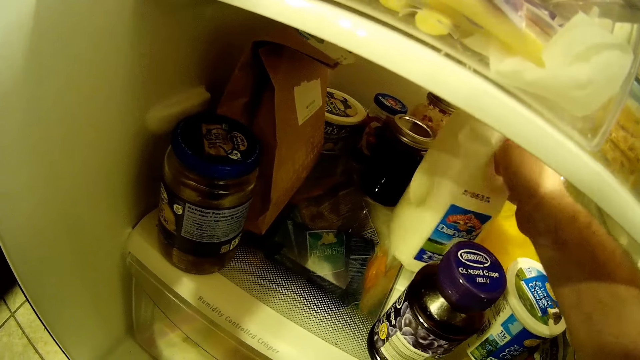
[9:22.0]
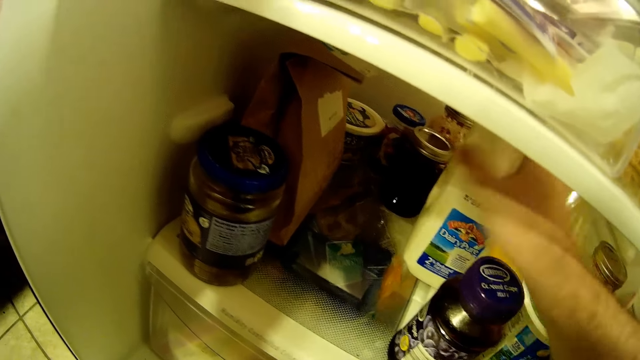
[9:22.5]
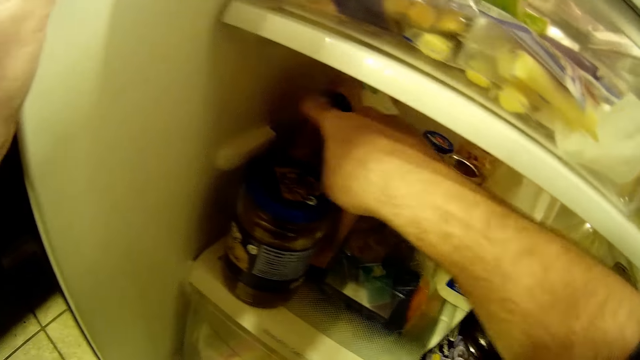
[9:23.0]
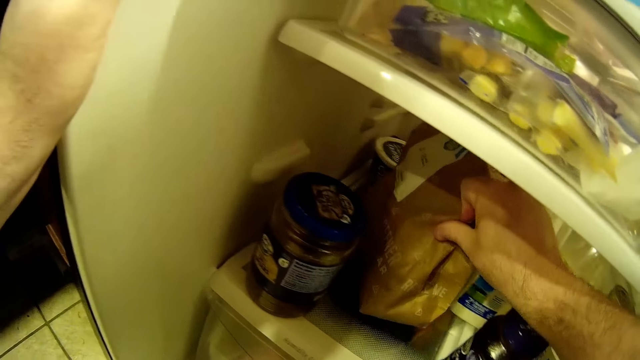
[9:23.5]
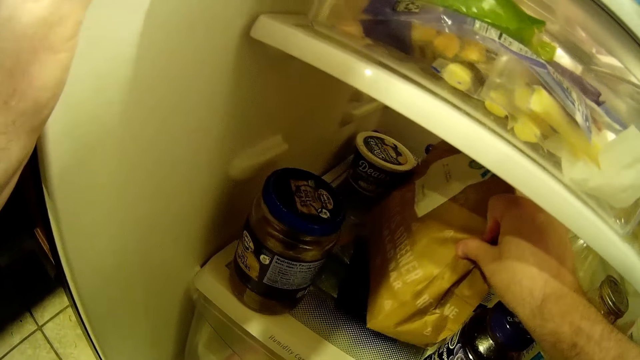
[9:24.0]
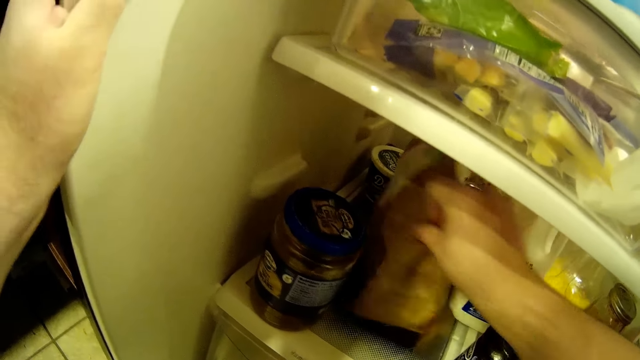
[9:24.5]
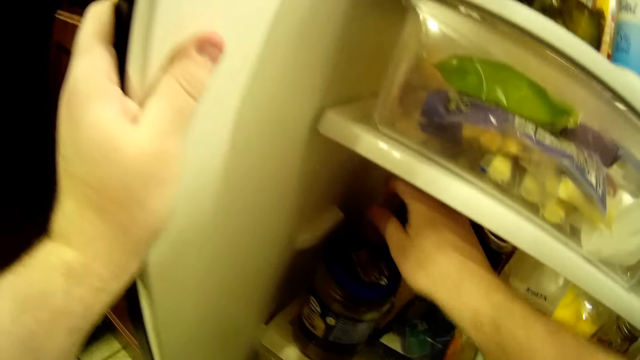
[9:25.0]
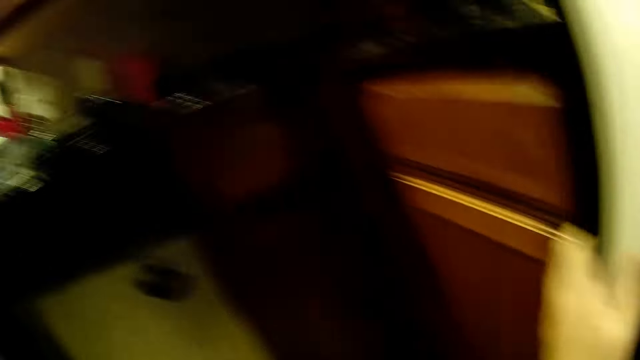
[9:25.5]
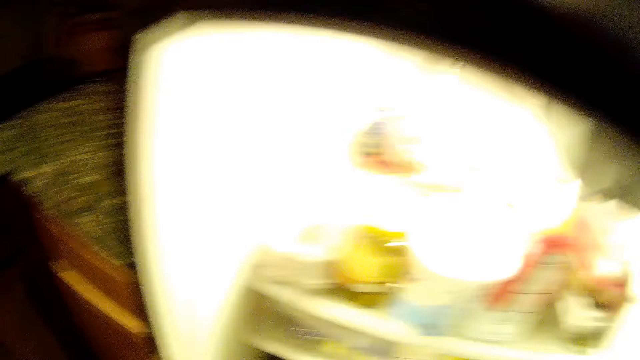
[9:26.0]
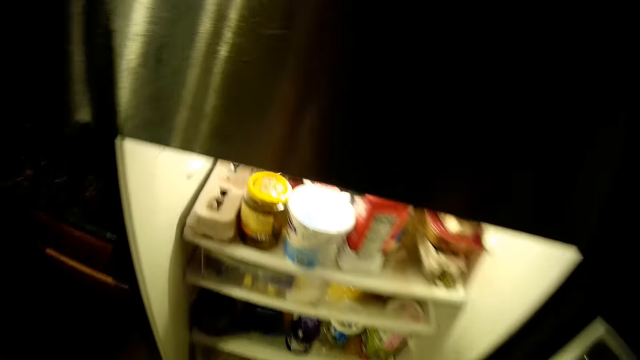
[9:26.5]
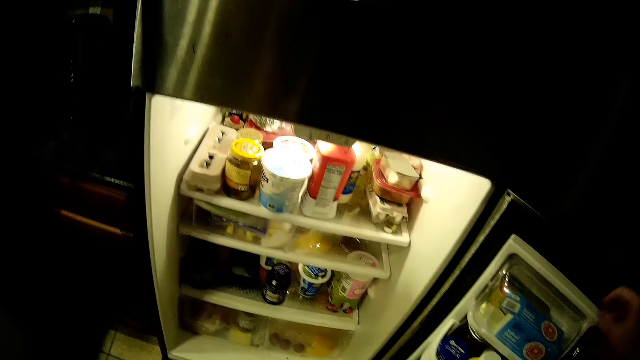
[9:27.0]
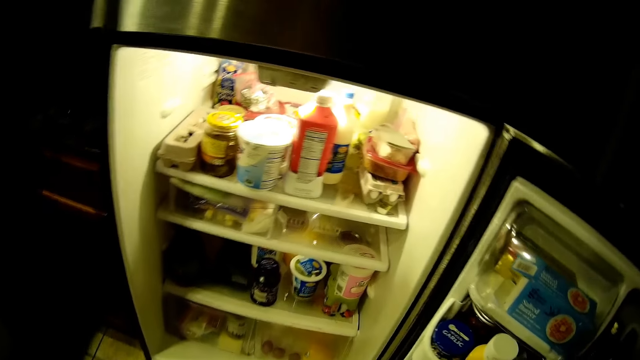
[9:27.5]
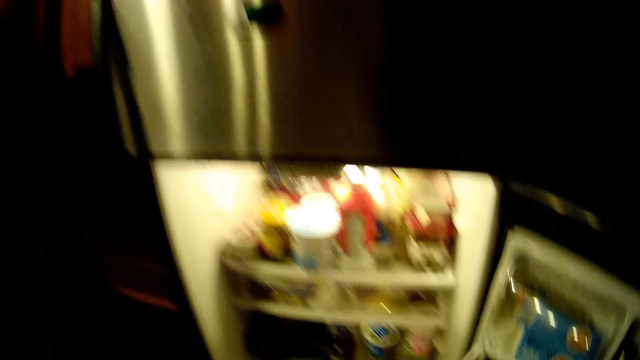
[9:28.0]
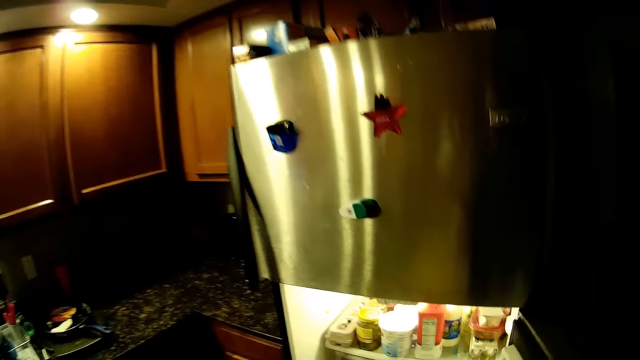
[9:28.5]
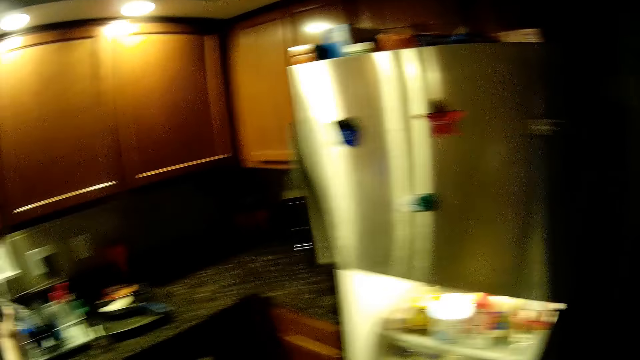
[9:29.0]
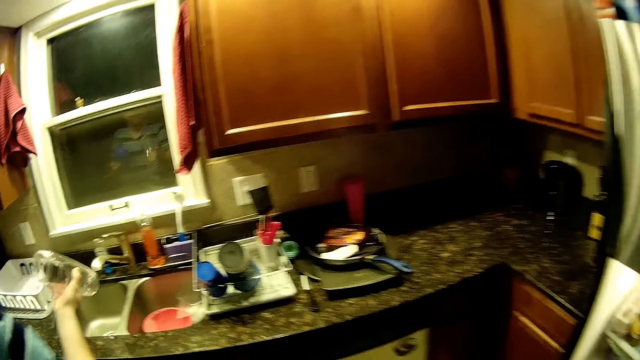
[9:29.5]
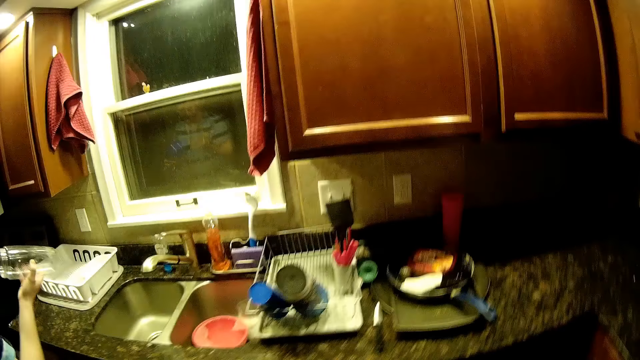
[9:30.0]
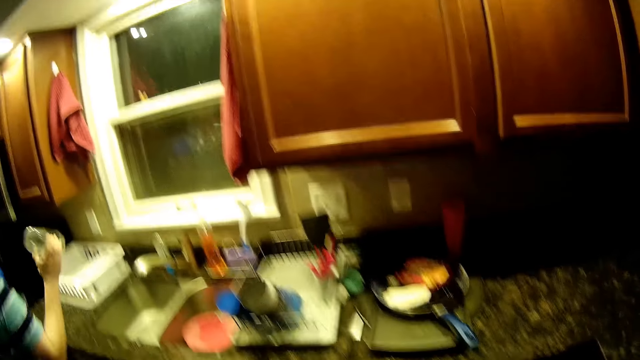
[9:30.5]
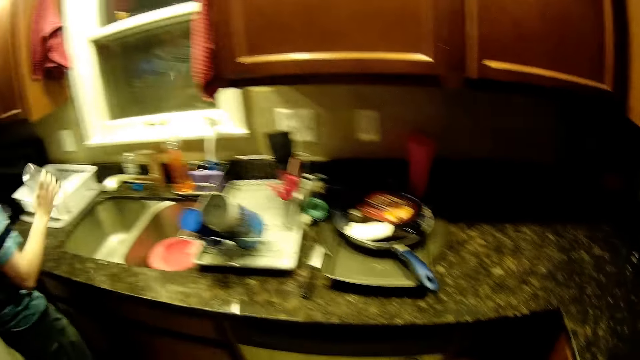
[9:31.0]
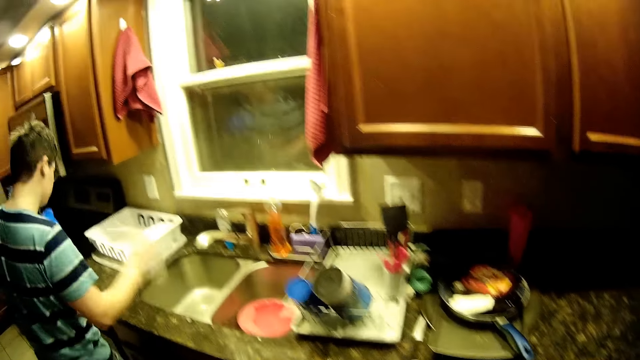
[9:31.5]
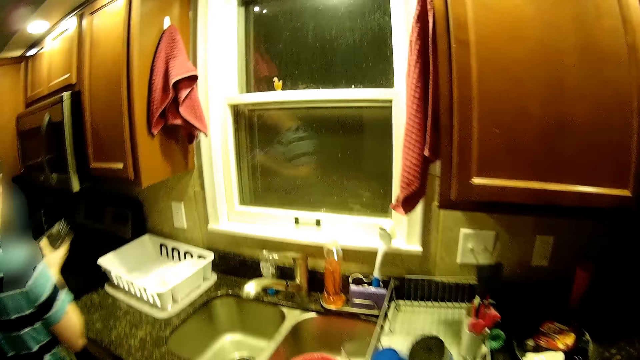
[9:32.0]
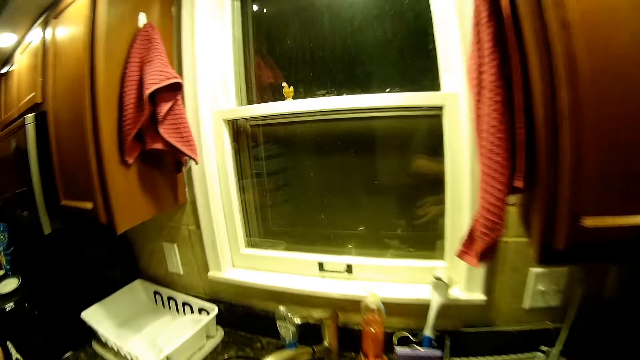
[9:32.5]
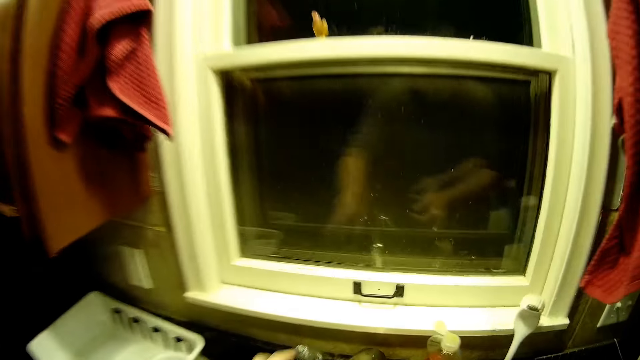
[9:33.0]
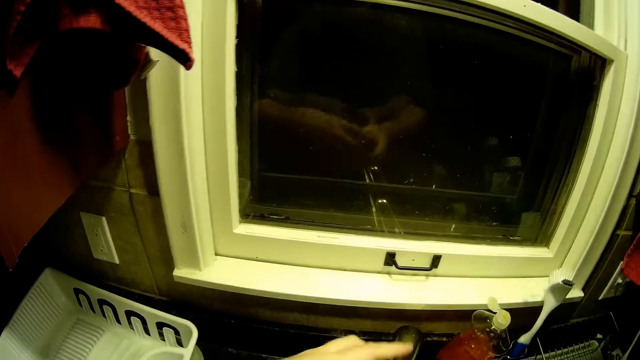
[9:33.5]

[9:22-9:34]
The camera wearer pulls a bag. They push the bag. They stand. They stare inside the fridge. They stare around the house. They close the fridge. A man holds a container and shakes the container. The camera wearer walks across the room. They pick soap from the table.

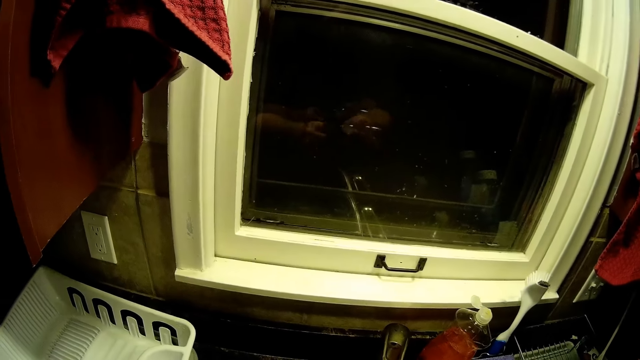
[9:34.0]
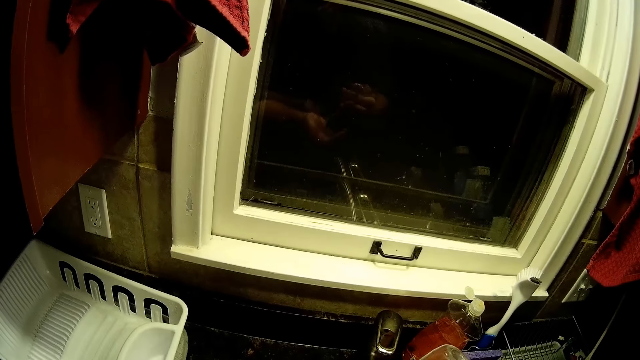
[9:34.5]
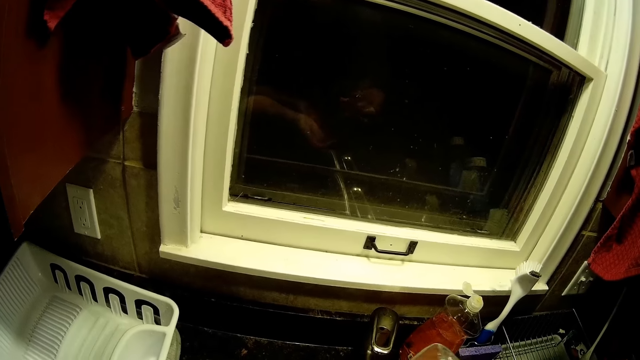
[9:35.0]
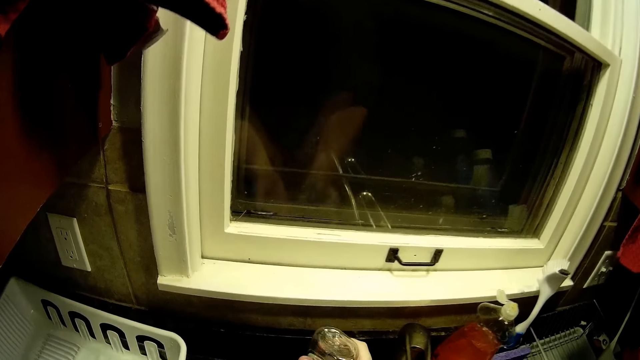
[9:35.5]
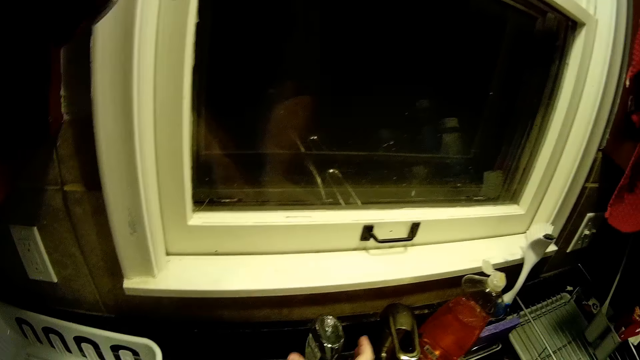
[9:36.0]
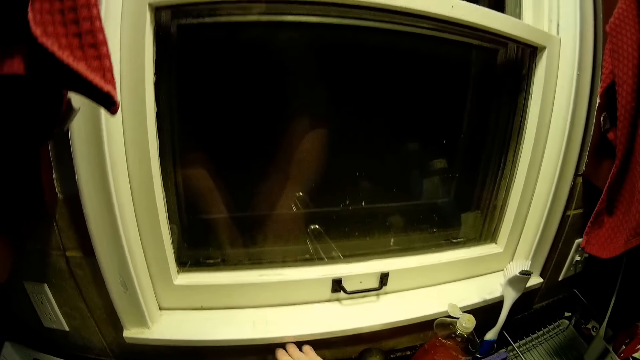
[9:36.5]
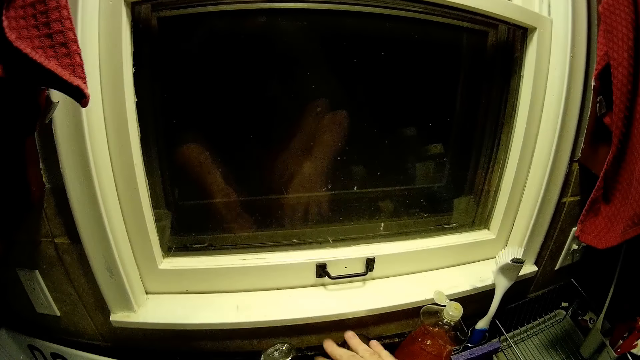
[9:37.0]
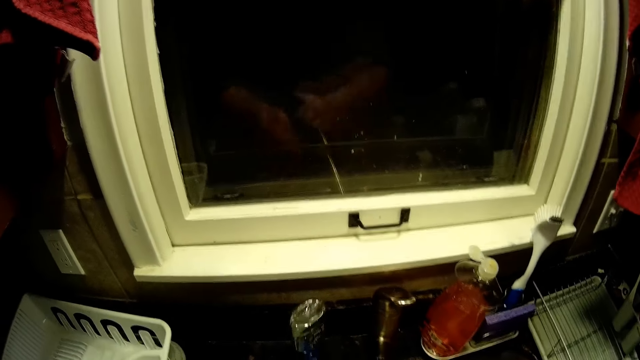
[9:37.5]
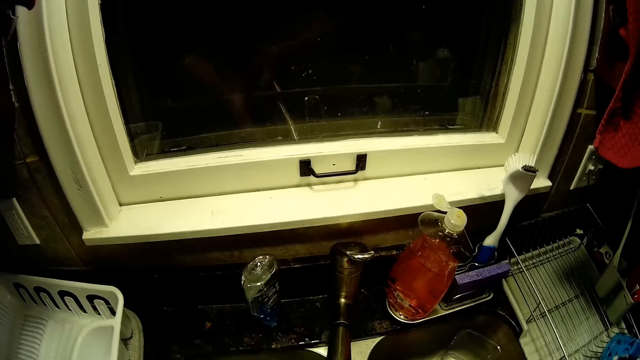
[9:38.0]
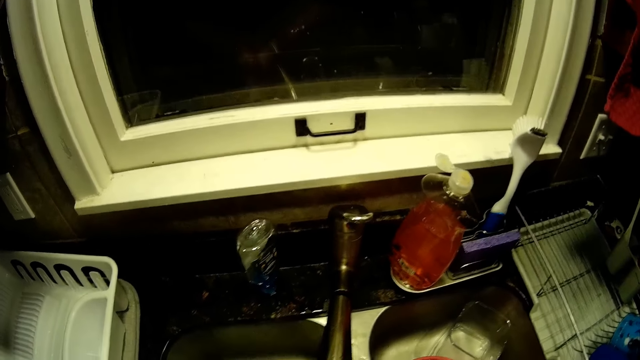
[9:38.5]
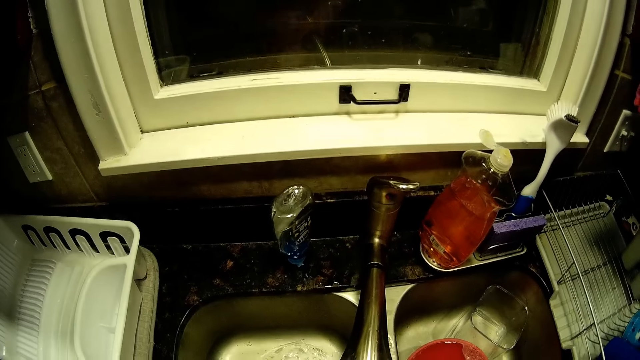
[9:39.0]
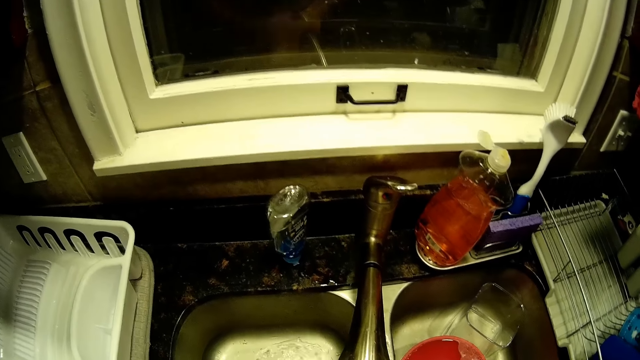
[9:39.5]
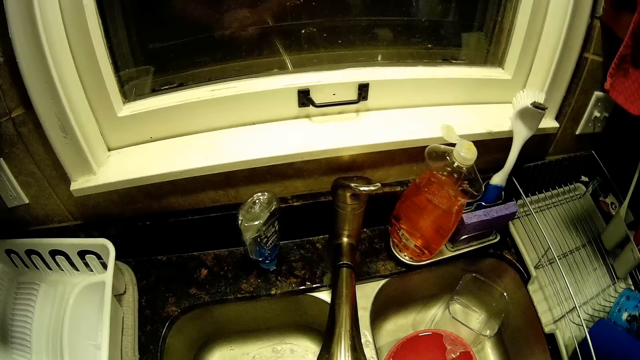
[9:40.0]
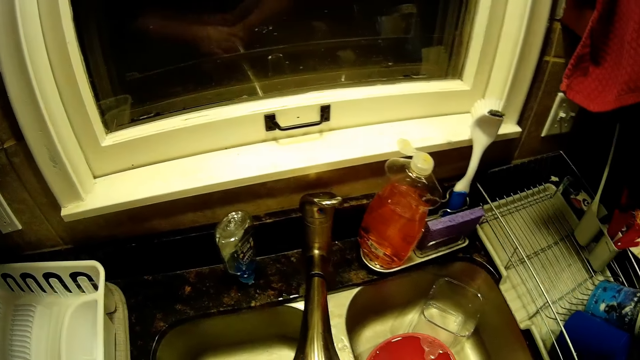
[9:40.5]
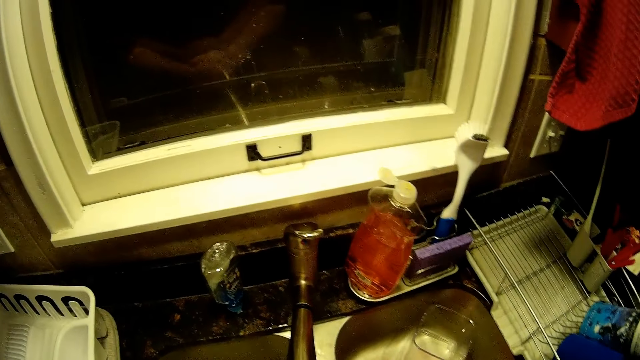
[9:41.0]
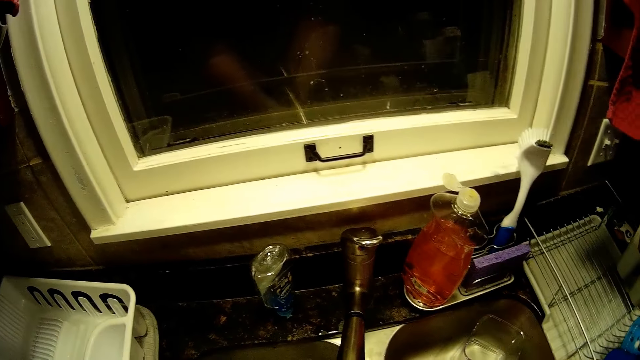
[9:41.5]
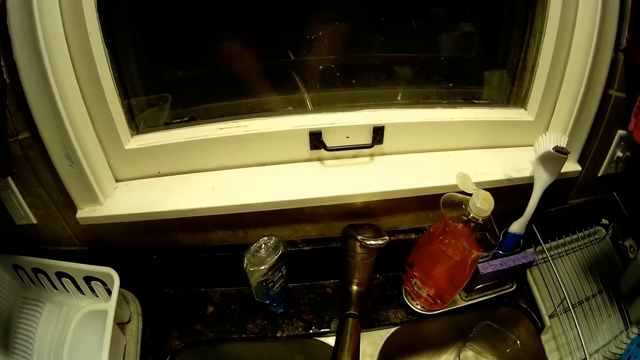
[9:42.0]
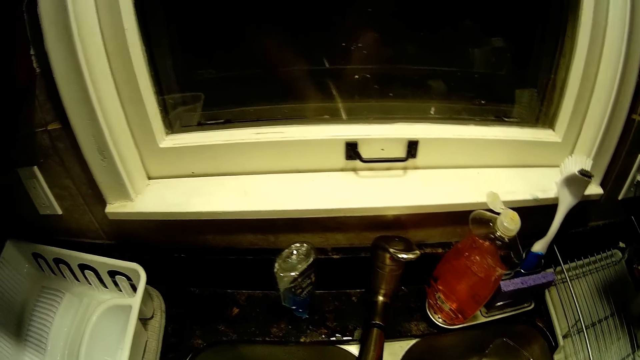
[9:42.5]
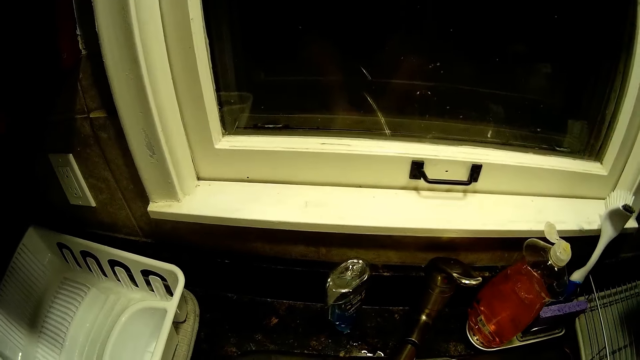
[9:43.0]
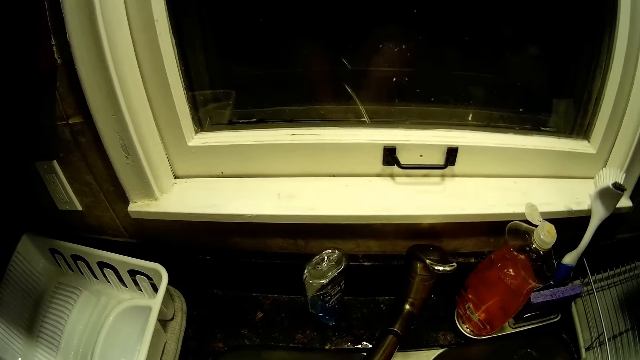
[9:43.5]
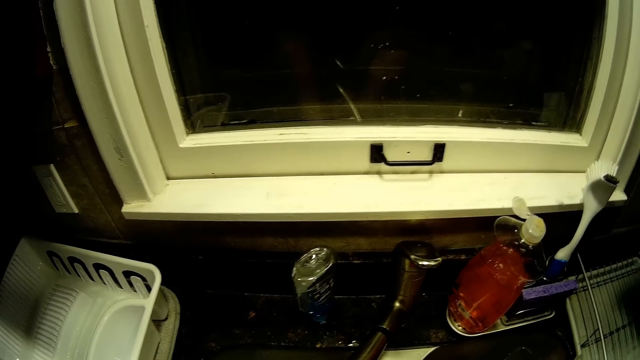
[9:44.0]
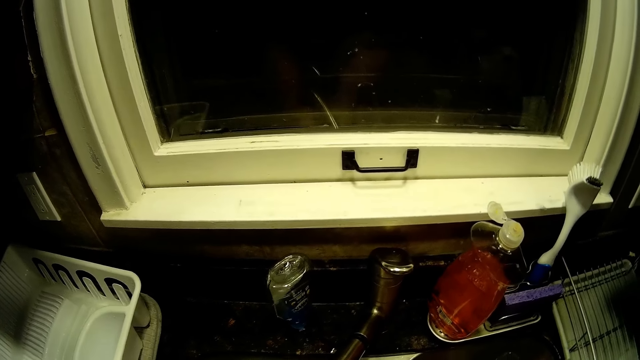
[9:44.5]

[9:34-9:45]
The camera wearer opens a bottle. He applies soap on the hand. He closes the bottle. He puts the soap on the table. He turns the tap on. He washes his hands in the sink.
